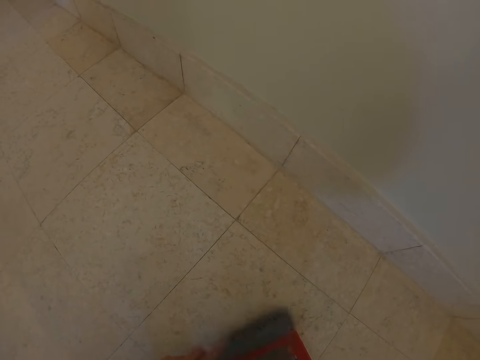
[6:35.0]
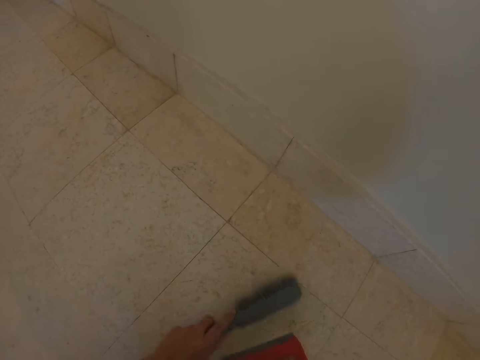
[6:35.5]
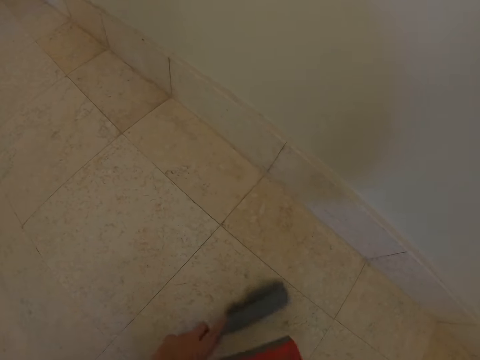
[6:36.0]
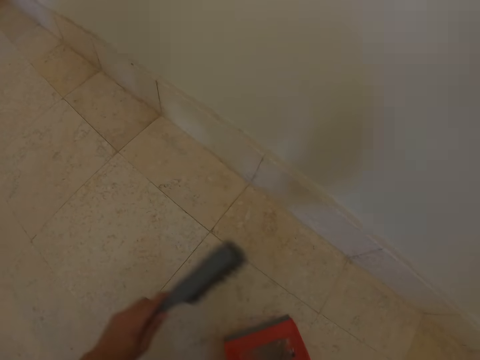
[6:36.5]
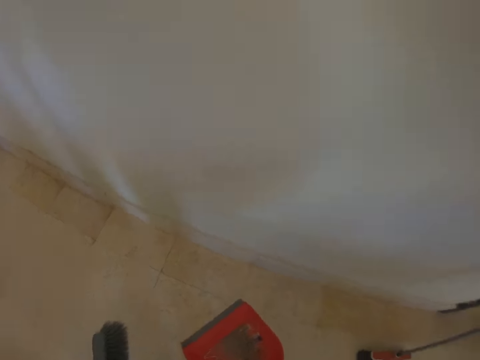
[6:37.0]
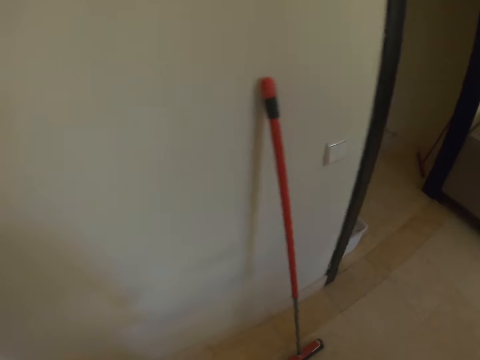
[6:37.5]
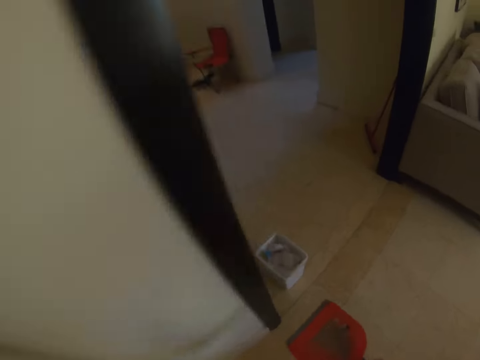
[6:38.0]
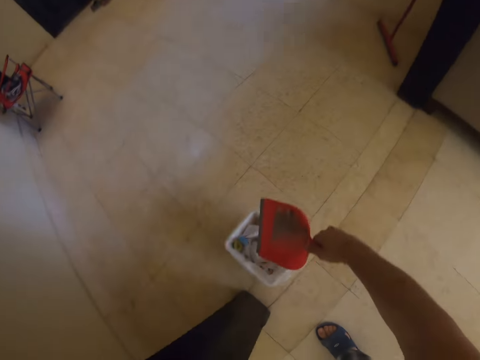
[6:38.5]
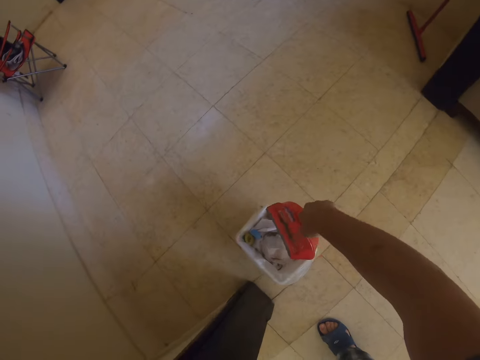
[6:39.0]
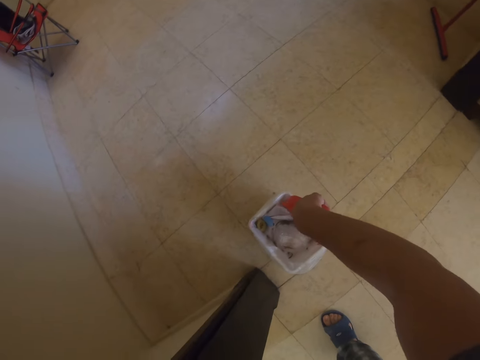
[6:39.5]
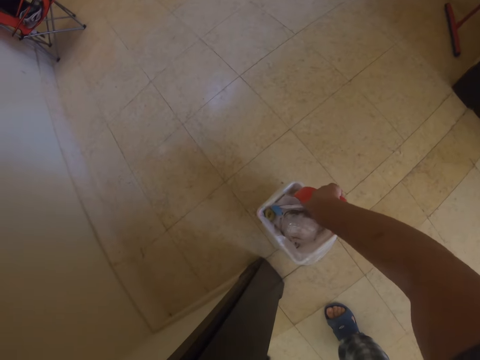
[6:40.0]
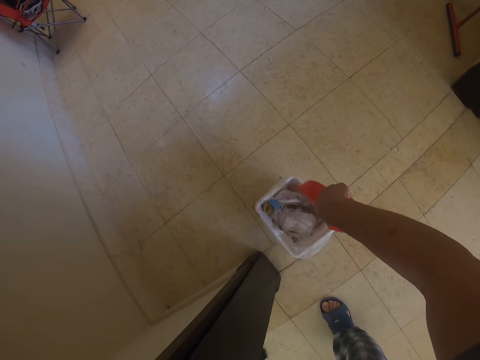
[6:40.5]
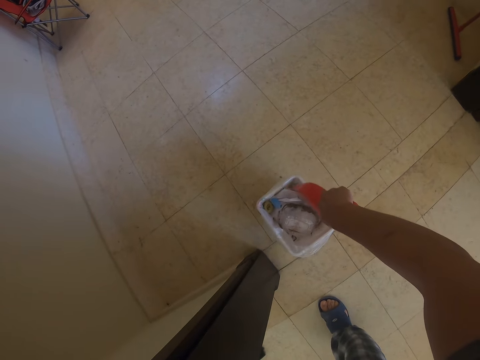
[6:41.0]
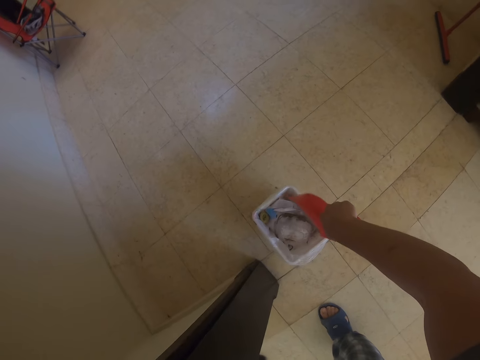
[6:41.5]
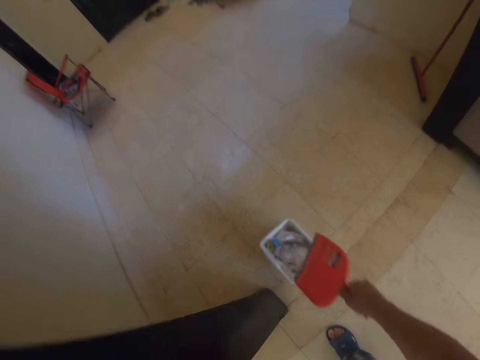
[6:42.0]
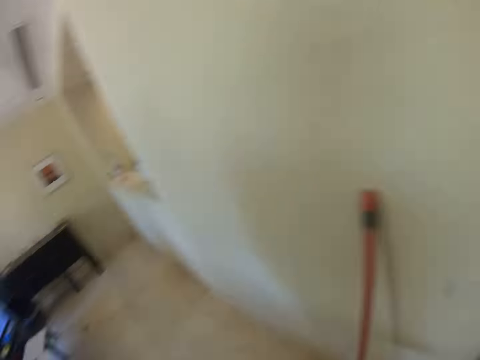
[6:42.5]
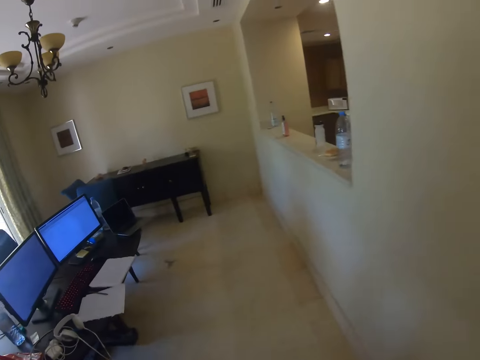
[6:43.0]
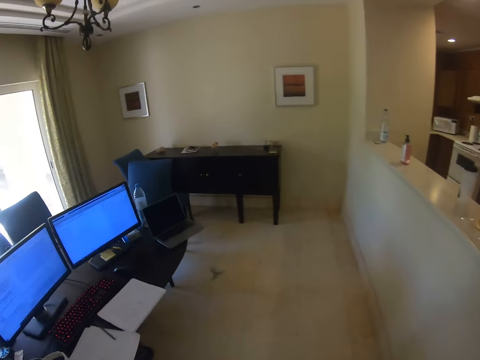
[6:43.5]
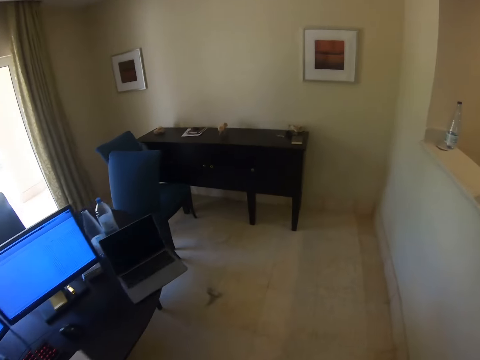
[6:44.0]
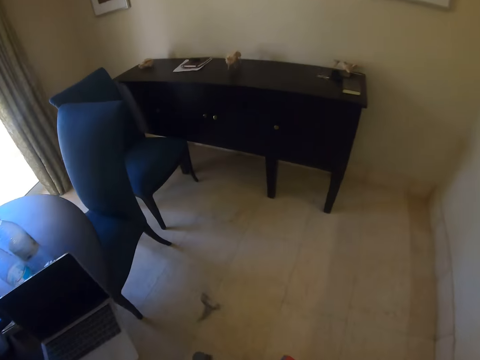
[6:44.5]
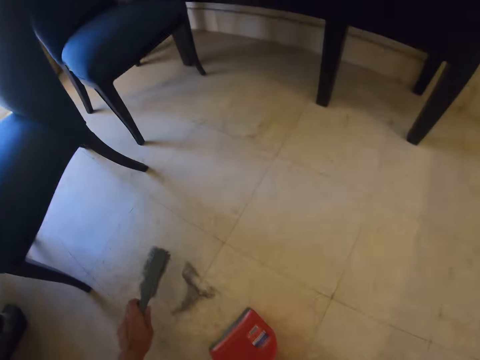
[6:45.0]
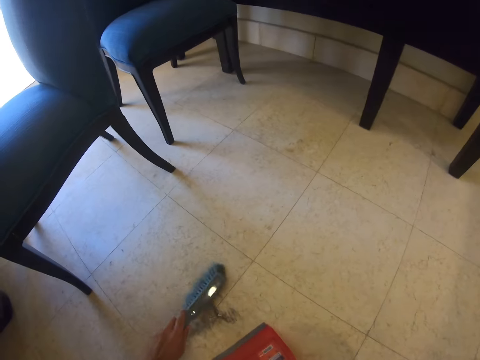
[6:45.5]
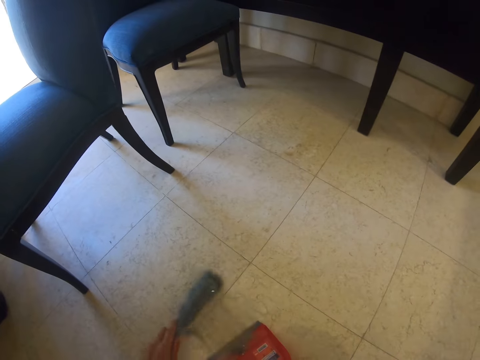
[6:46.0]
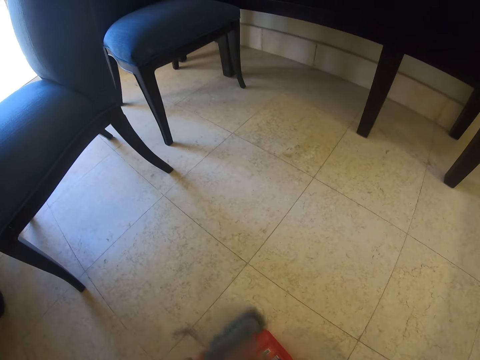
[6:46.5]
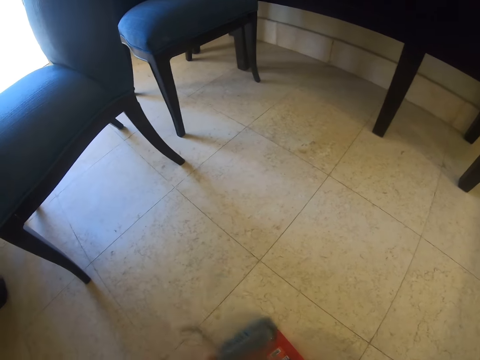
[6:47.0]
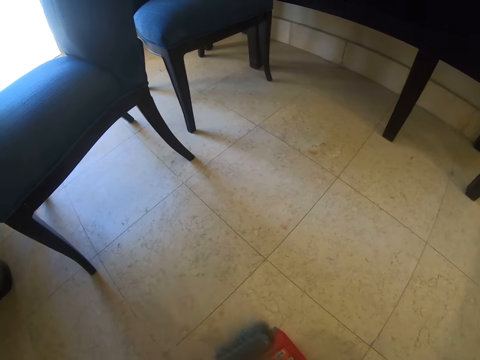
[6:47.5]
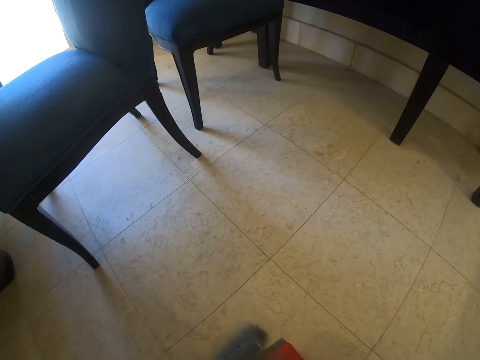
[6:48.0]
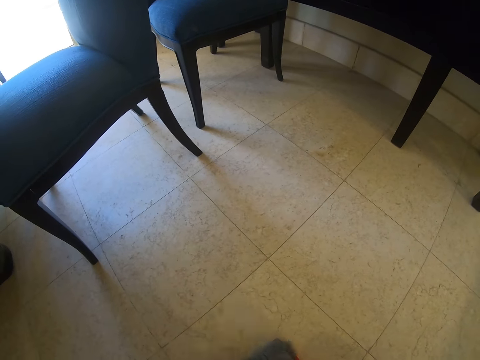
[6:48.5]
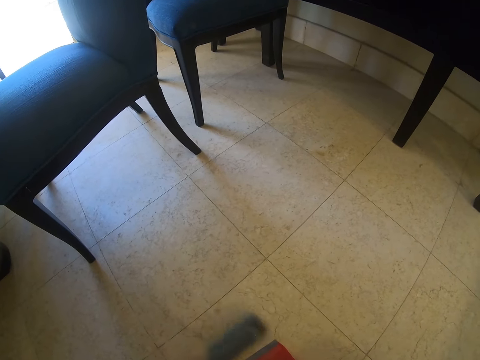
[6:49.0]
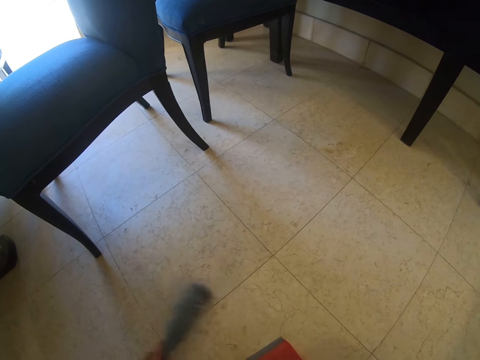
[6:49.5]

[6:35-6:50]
The camera wearer walks towards the dirt trash. They put the dirt in the dirt trash. They walk around the house. They collect the dirt from the floor in the dustpan.

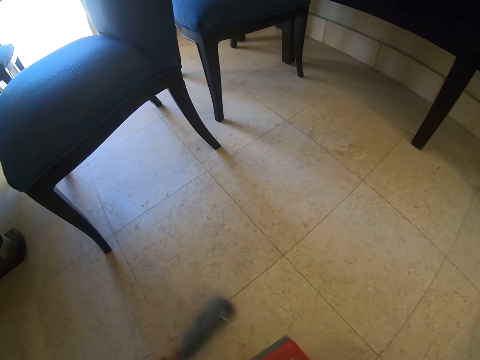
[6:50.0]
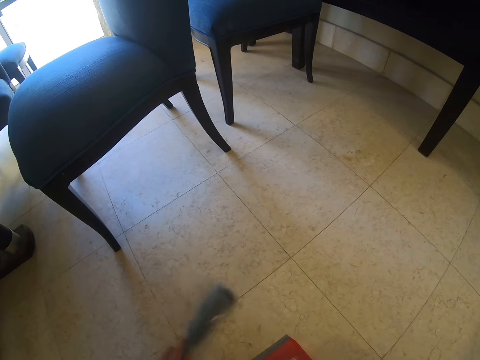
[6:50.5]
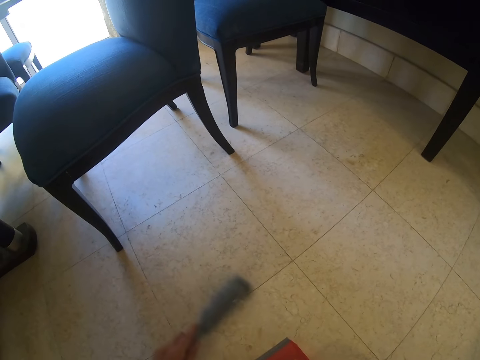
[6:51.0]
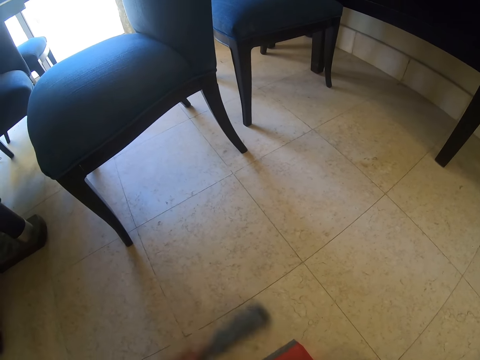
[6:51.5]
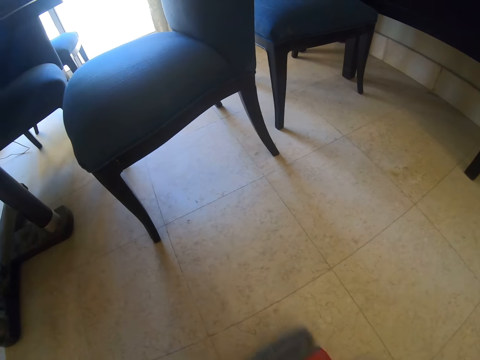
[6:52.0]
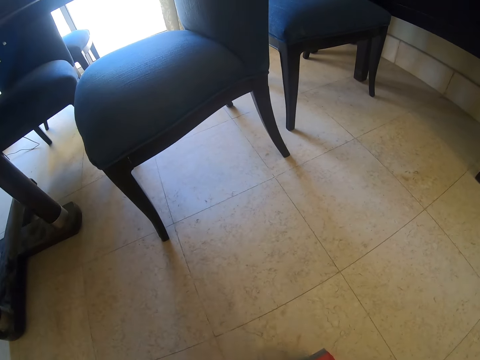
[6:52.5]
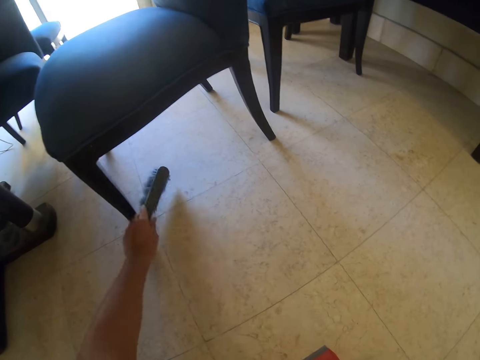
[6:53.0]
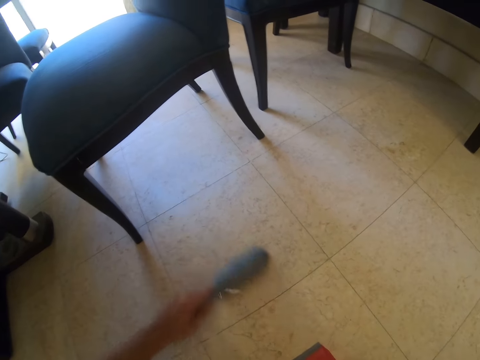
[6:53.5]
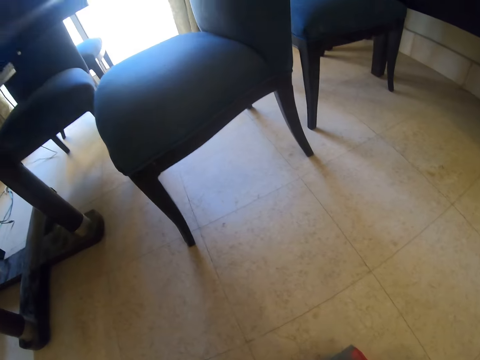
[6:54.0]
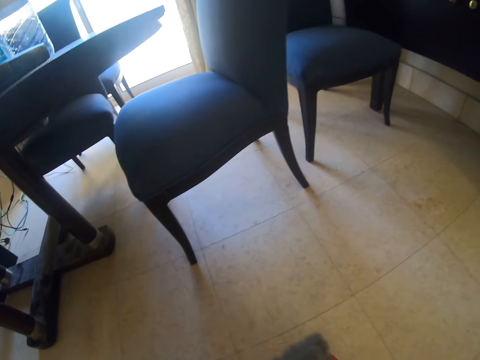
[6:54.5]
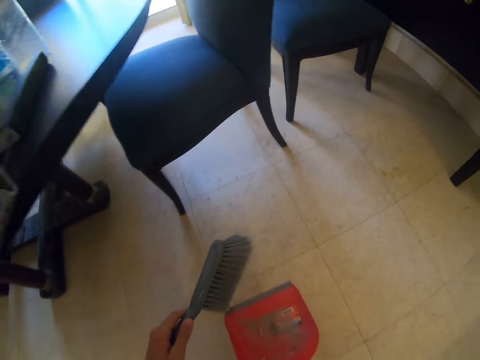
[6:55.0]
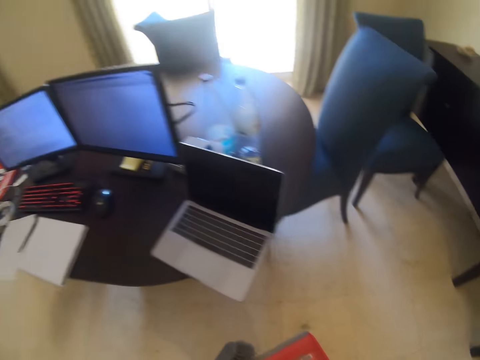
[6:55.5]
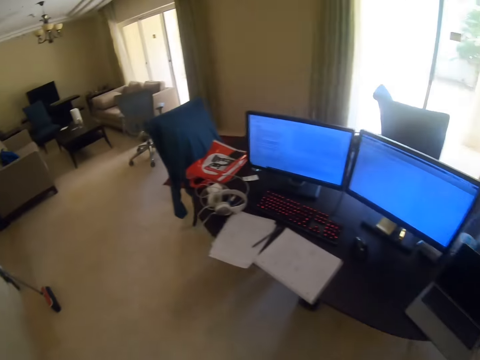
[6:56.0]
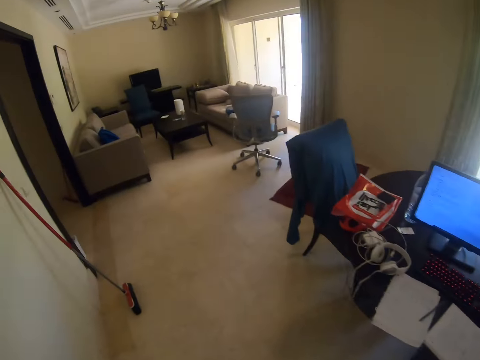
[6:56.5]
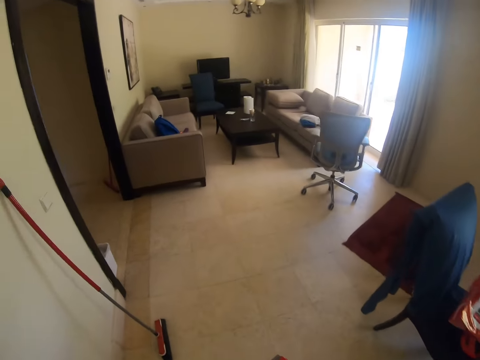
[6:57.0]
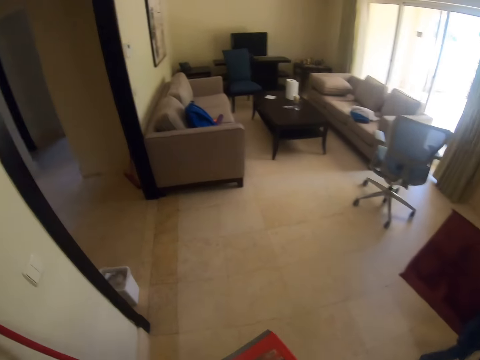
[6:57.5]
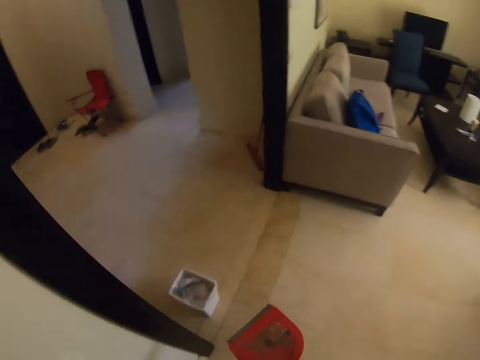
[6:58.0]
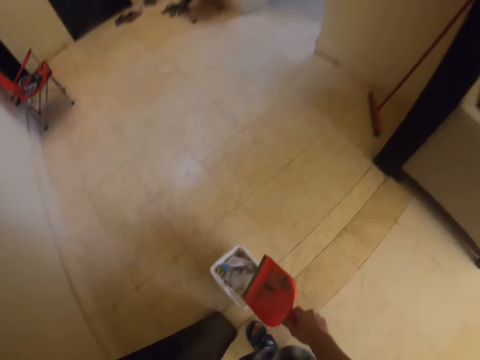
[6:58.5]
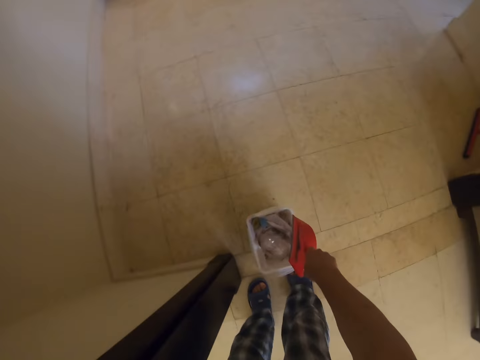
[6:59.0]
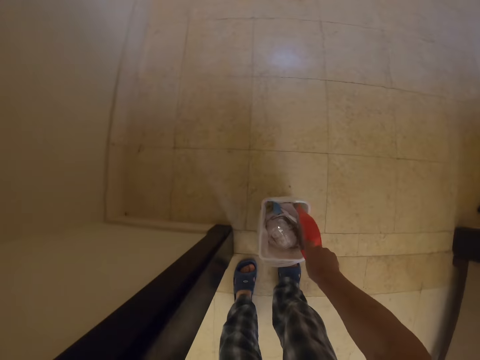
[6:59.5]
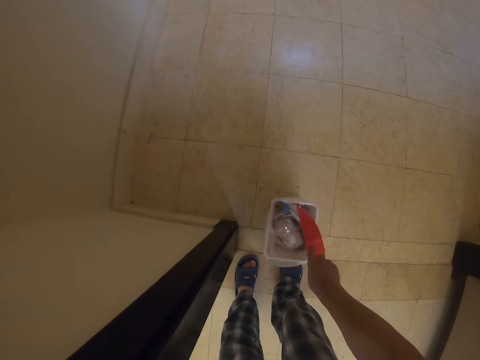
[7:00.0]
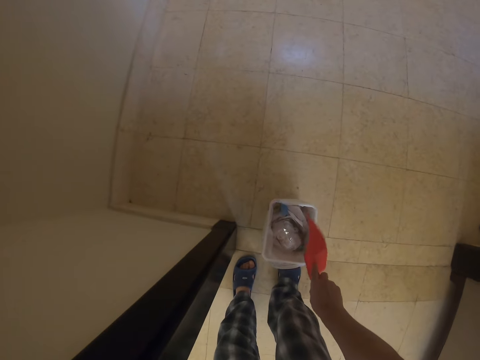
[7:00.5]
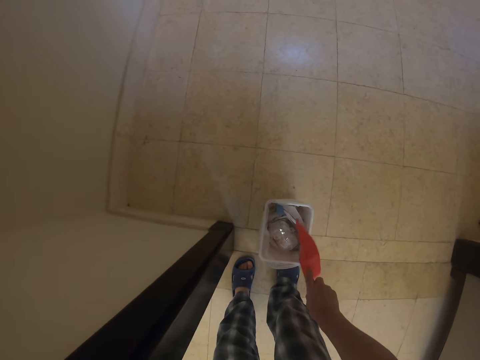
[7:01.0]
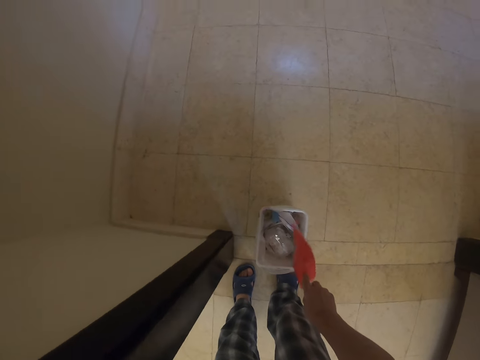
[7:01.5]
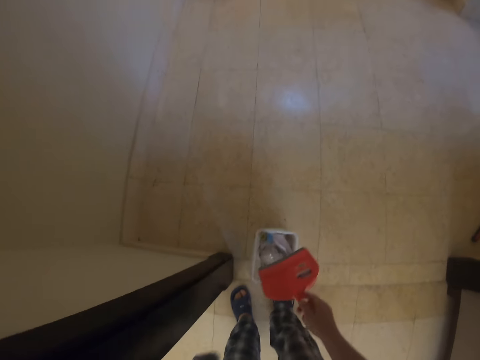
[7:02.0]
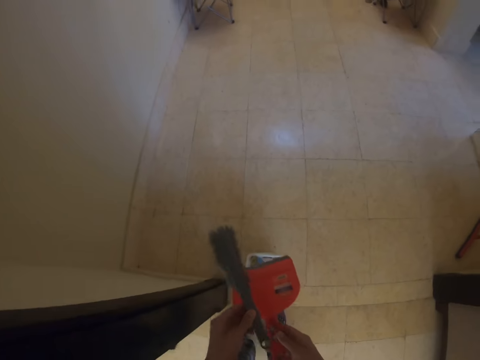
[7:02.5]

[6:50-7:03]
The camera wearer walks towards the dirt trash. They put the dirt in the dirt trash.
